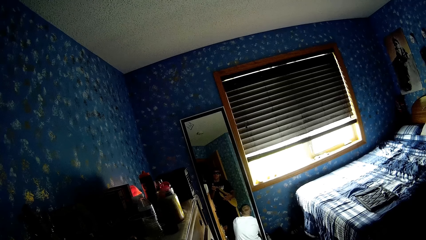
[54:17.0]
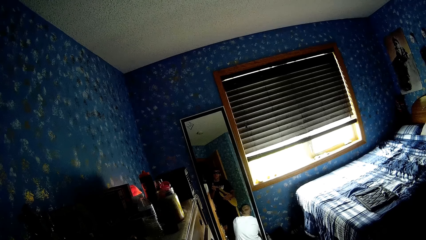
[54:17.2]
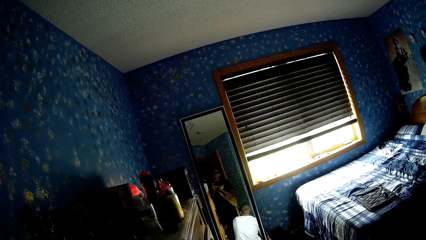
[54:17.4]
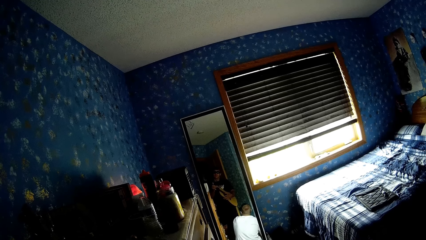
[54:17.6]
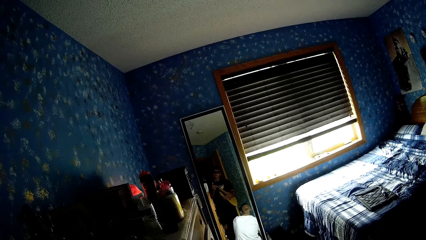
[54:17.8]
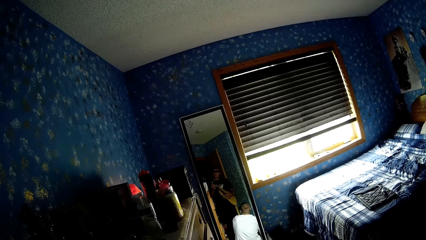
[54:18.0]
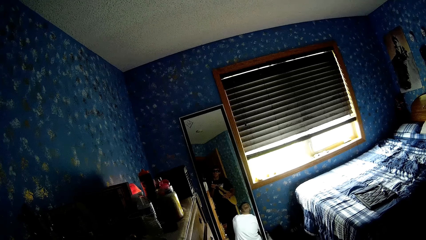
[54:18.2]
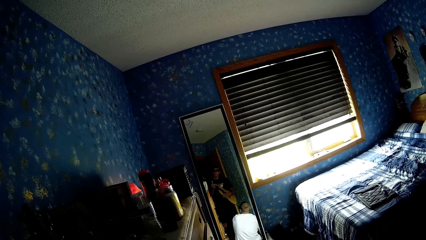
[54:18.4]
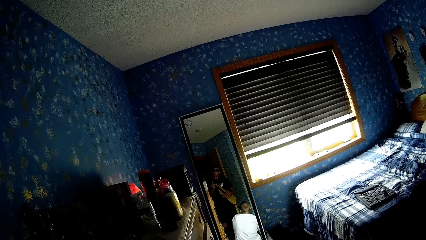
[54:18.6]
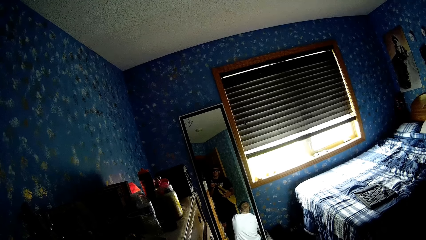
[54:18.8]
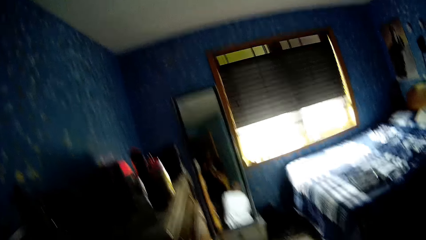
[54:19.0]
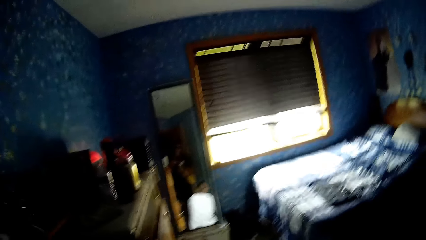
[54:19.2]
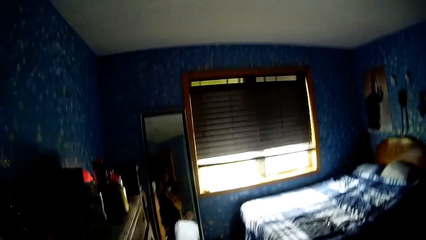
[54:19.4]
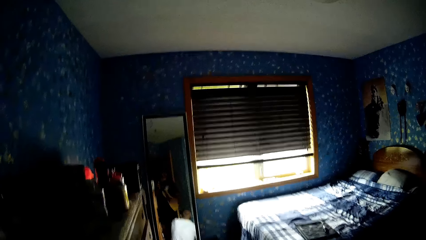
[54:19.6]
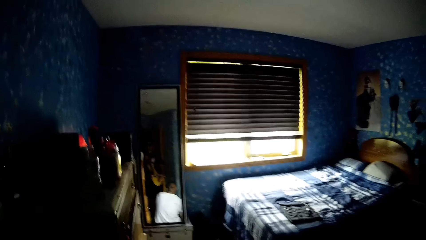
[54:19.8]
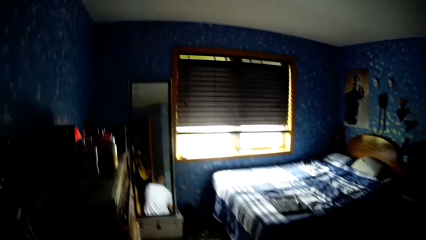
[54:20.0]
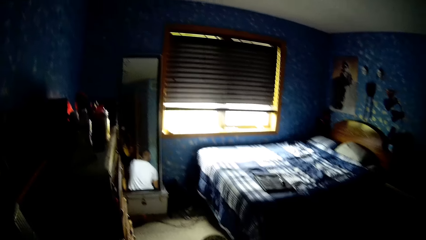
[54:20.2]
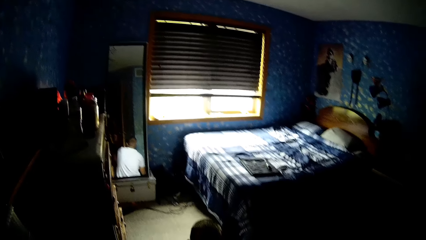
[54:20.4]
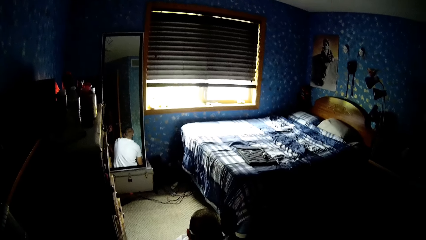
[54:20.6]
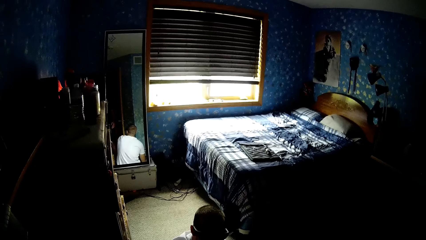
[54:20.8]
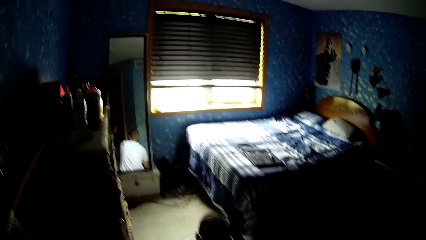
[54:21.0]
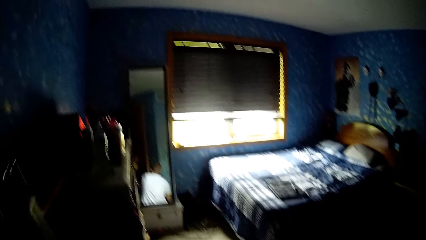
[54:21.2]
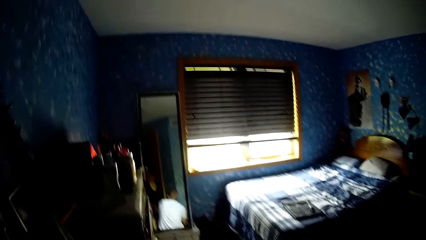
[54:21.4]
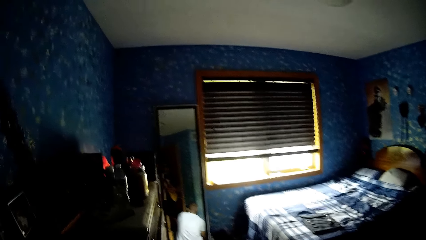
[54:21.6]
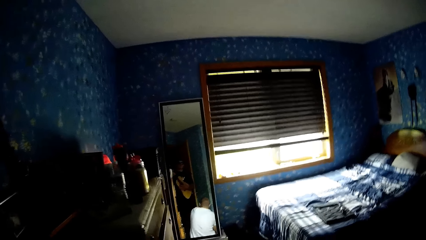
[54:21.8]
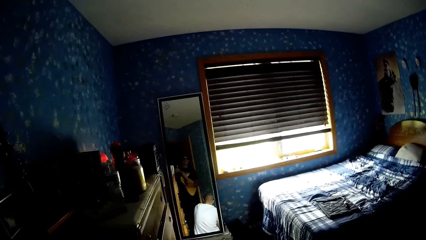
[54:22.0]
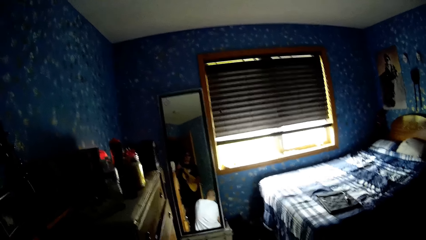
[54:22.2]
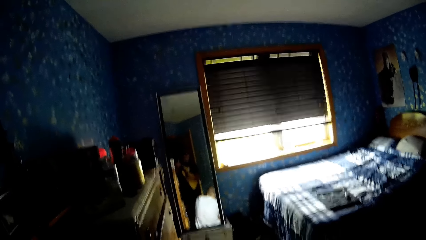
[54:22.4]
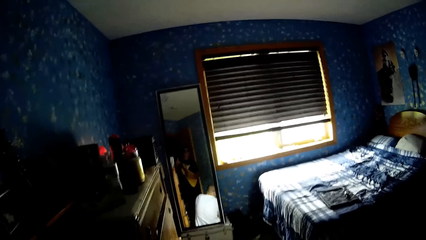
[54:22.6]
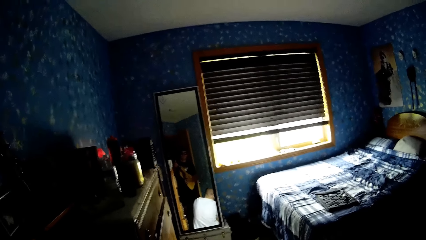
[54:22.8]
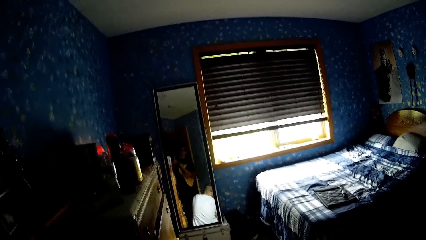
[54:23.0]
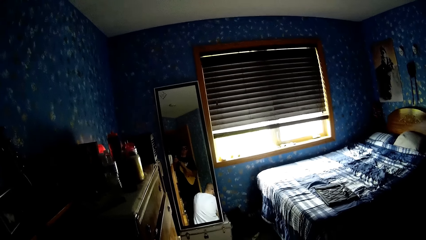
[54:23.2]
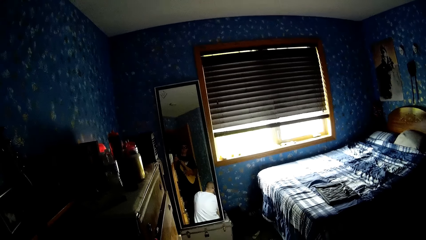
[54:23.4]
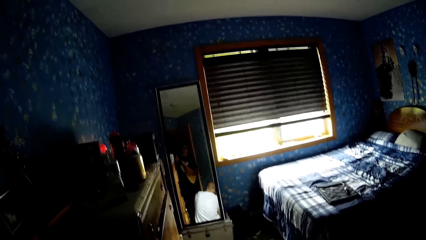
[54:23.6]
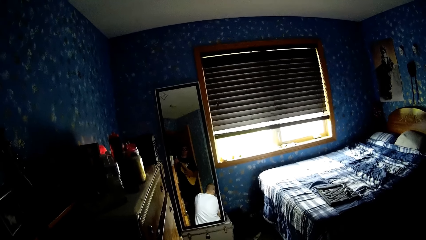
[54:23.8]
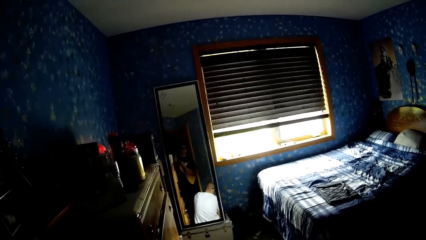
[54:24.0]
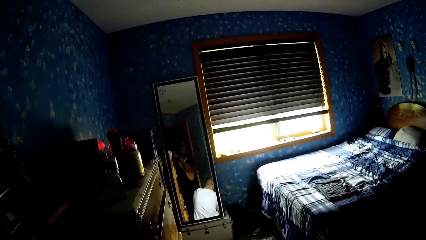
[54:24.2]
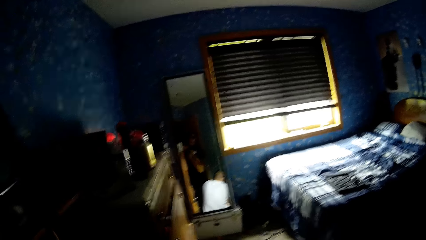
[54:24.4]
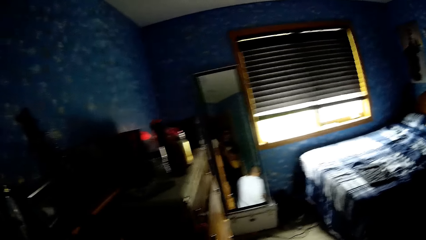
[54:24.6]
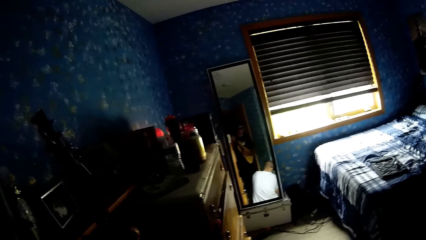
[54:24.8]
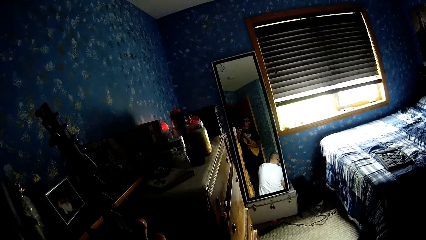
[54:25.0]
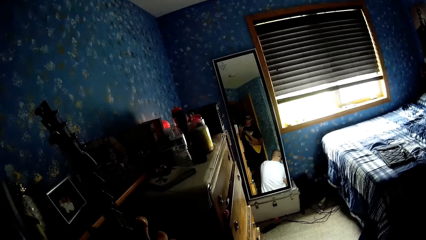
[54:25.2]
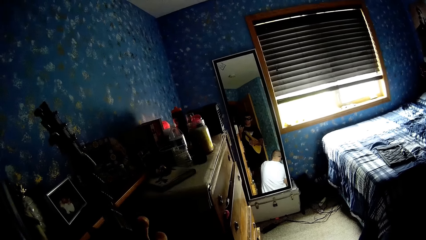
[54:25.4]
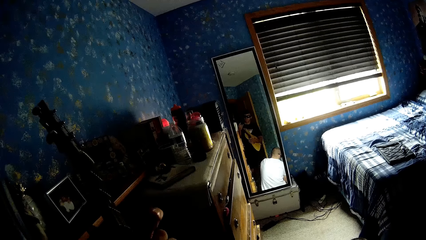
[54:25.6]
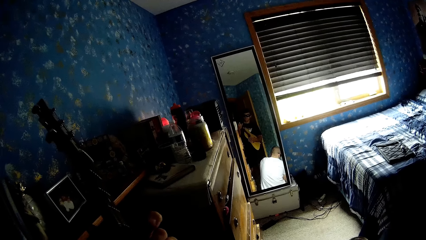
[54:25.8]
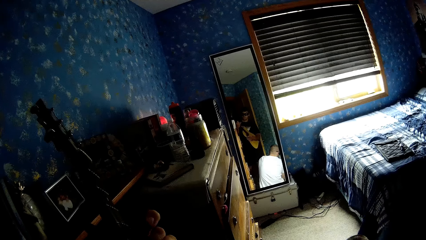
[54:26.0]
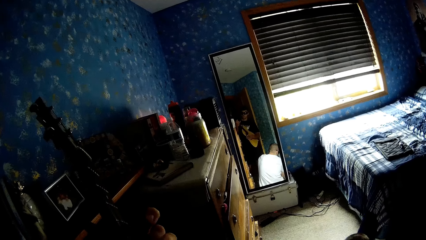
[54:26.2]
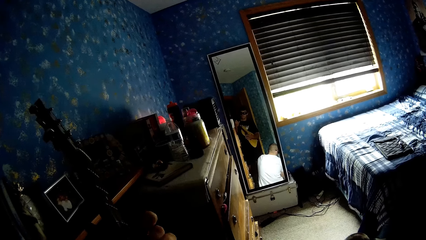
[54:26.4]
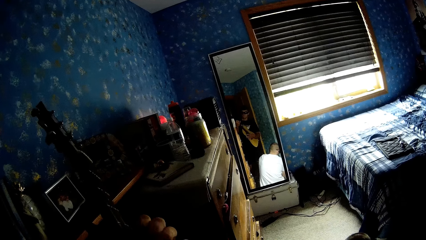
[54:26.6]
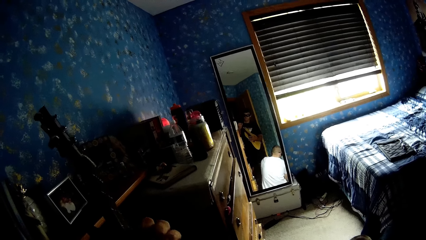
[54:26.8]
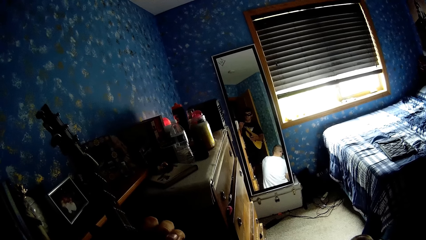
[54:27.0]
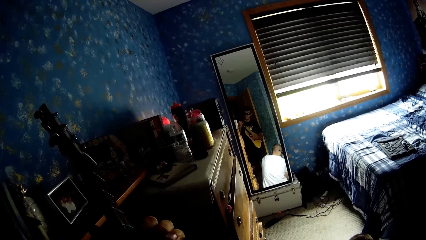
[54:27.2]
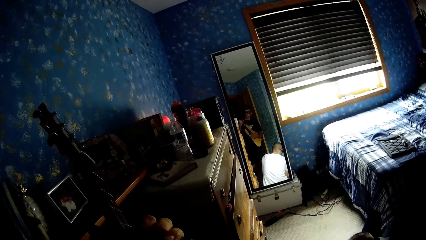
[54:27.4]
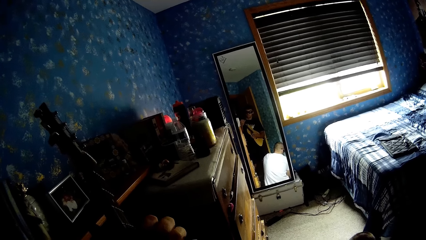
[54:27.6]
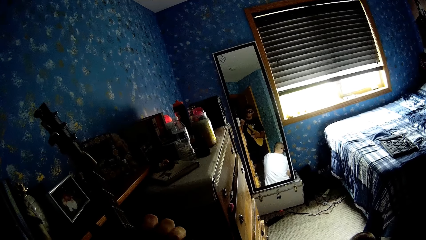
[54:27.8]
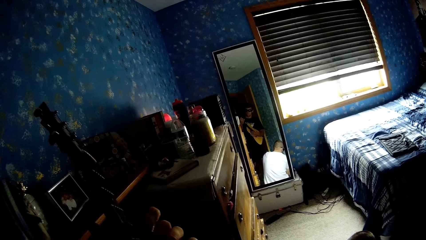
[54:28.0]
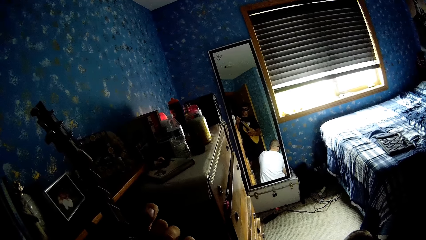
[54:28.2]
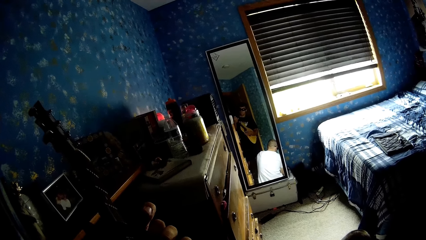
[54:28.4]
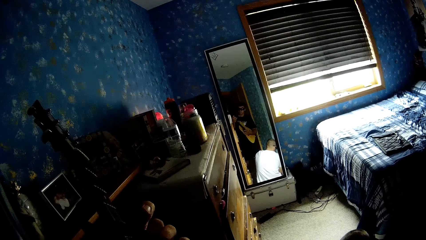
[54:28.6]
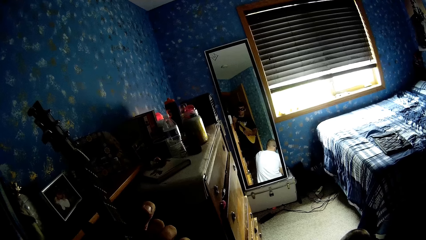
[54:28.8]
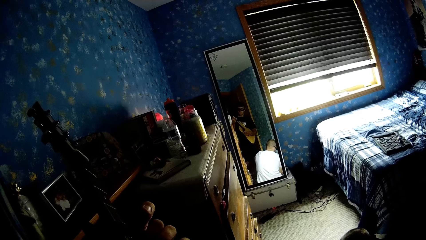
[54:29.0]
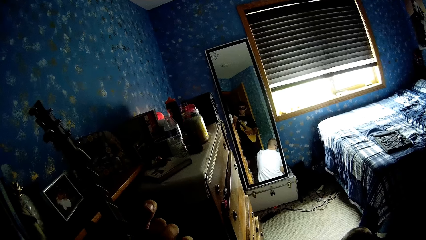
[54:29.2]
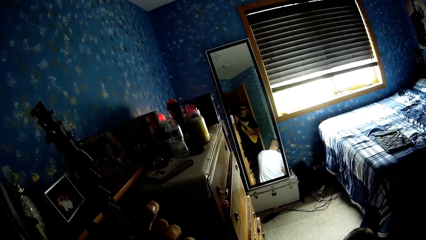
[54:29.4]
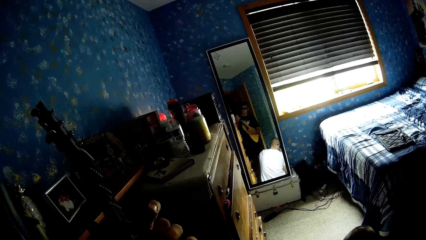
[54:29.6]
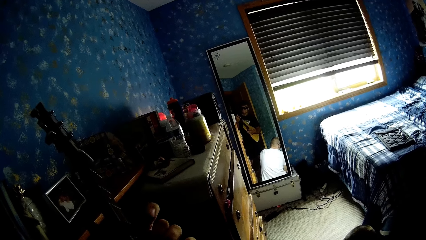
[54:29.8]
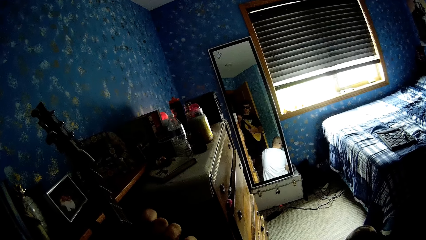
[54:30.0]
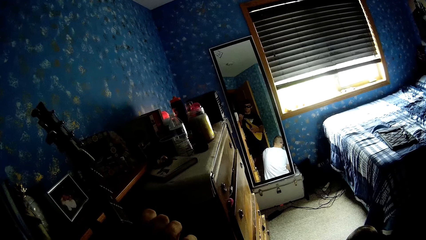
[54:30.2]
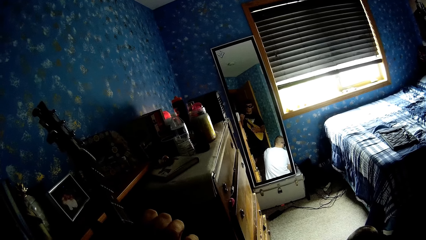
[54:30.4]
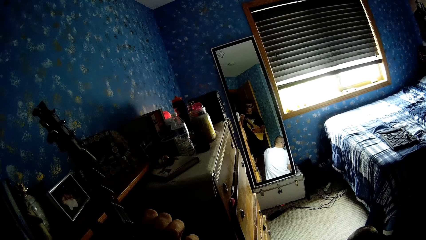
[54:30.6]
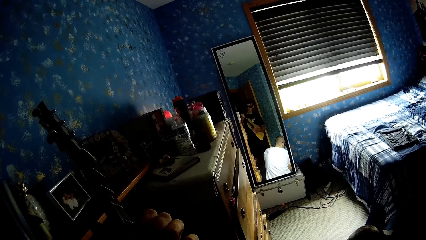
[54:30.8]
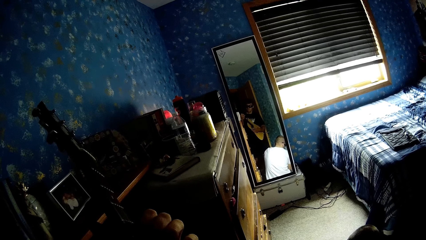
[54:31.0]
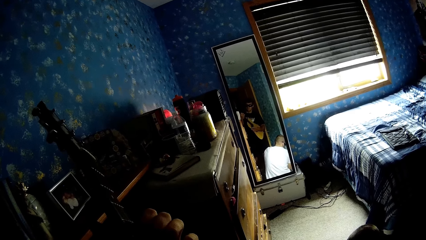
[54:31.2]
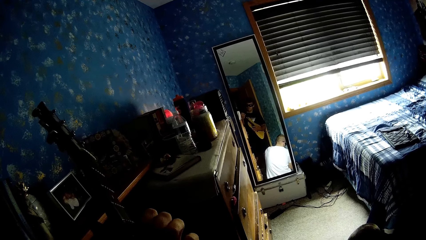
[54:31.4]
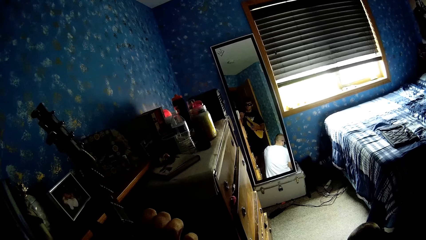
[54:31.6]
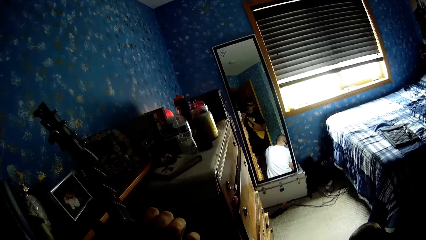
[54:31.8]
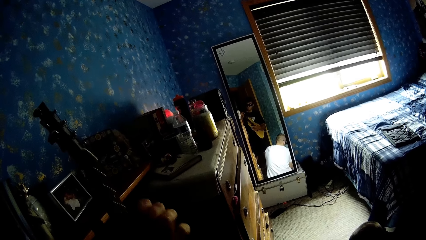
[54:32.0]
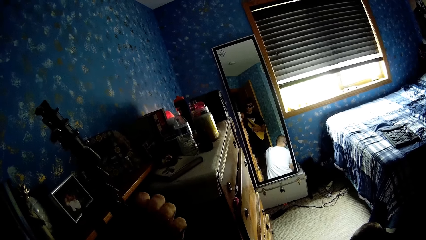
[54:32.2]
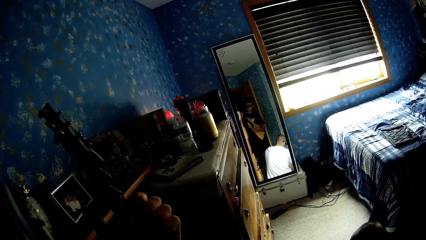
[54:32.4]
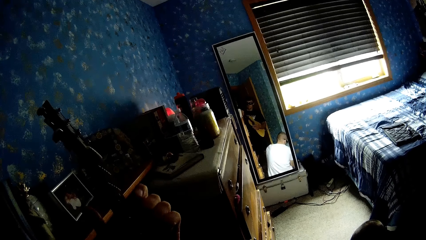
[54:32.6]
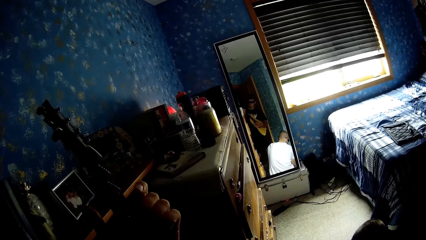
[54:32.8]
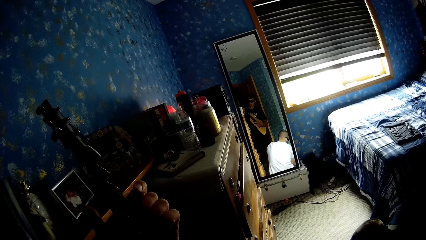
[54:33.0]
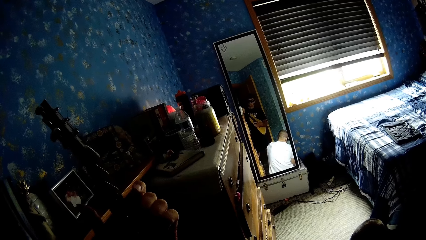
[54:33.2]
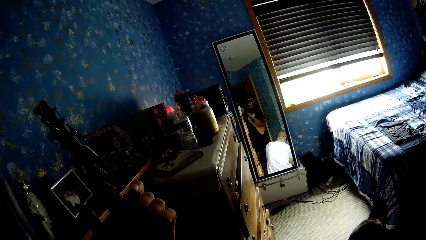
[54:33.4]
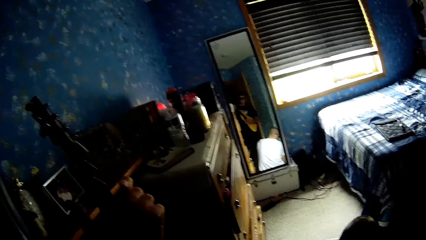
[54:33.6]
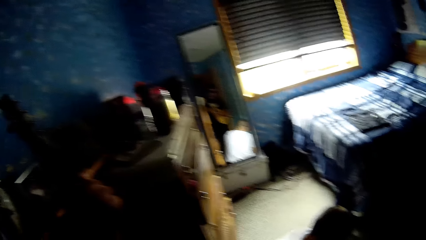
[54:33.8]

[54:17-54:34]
The camera wearer looks around. They talk to another person. They look at the mirror. They play the guitar.
